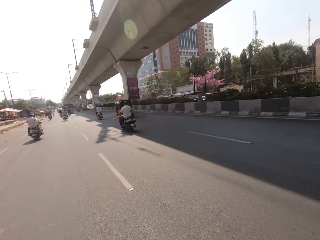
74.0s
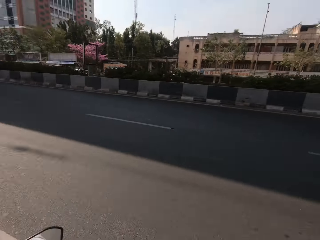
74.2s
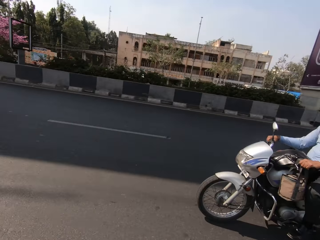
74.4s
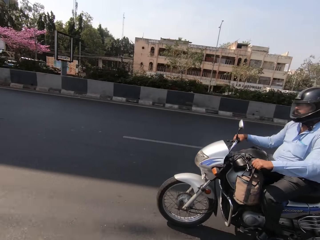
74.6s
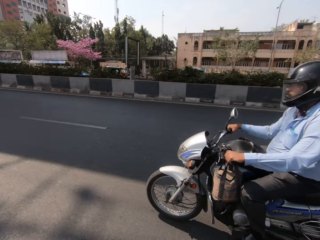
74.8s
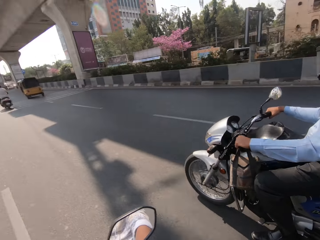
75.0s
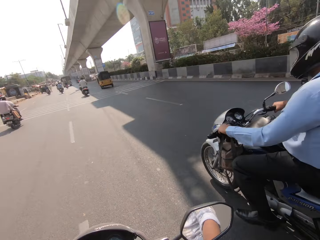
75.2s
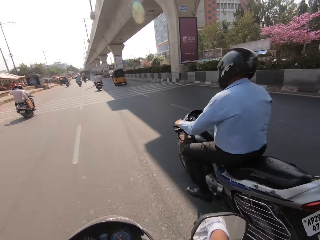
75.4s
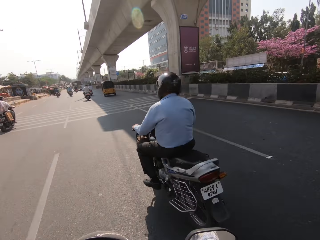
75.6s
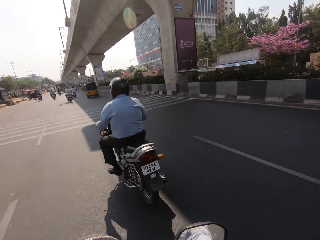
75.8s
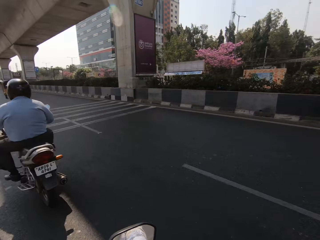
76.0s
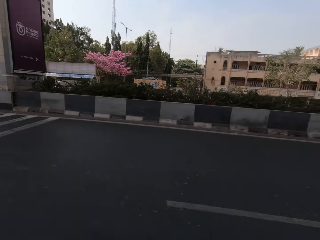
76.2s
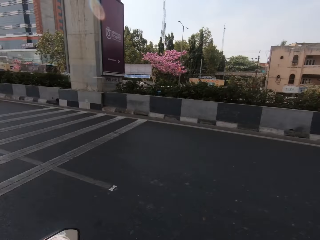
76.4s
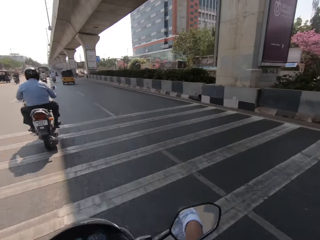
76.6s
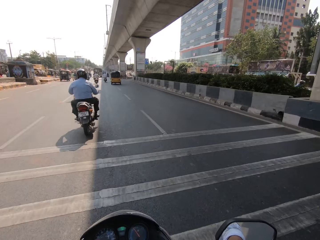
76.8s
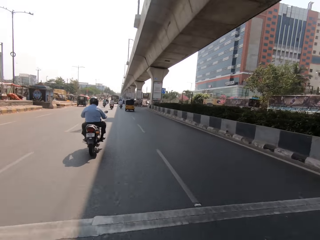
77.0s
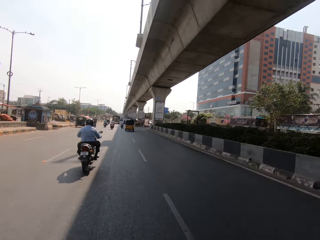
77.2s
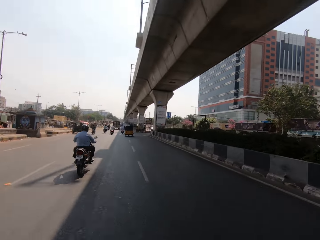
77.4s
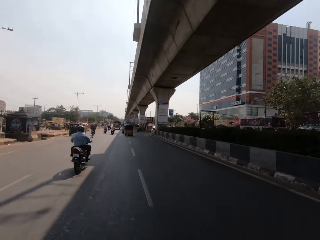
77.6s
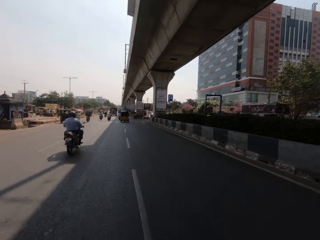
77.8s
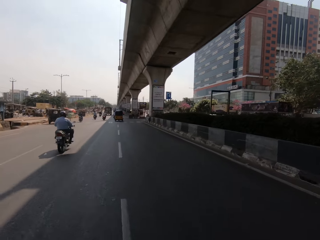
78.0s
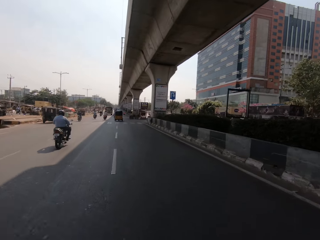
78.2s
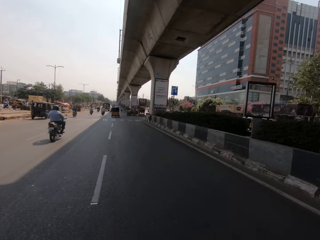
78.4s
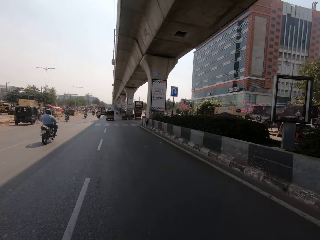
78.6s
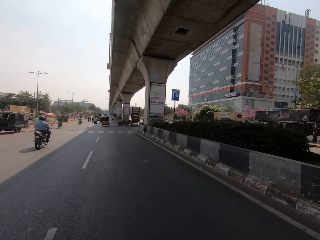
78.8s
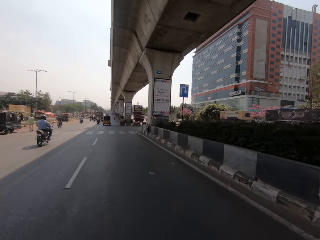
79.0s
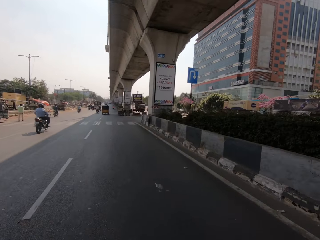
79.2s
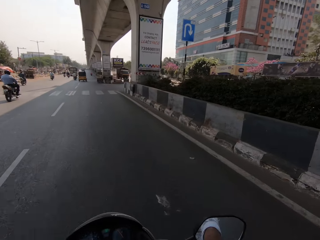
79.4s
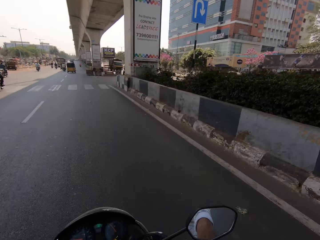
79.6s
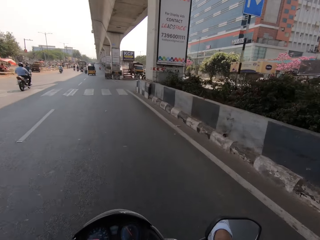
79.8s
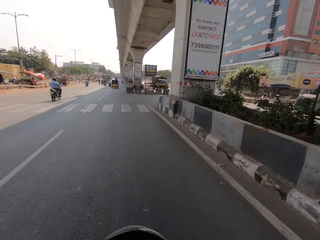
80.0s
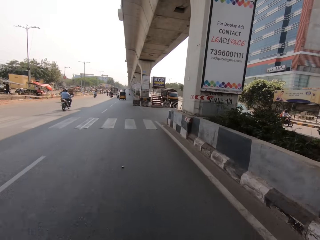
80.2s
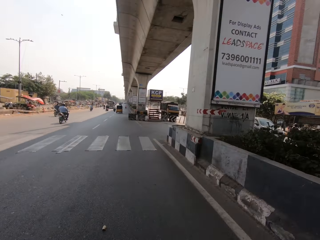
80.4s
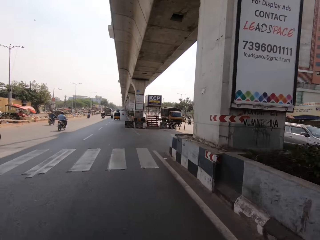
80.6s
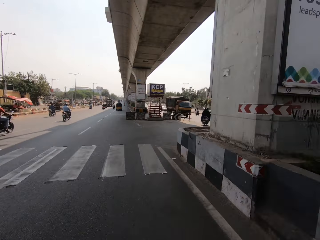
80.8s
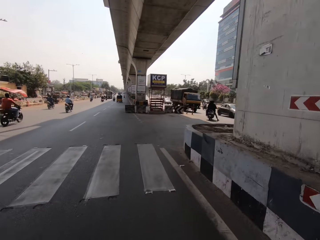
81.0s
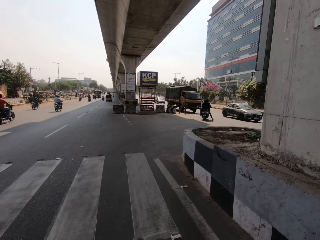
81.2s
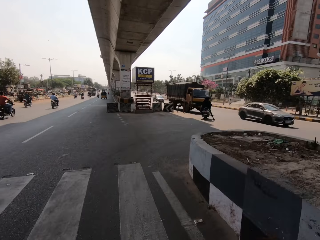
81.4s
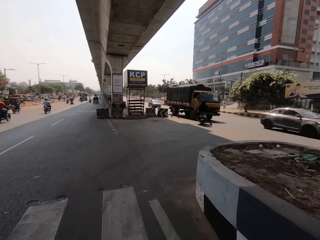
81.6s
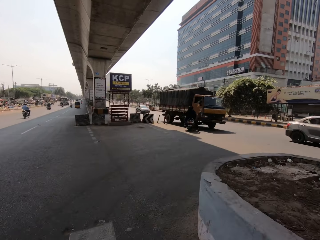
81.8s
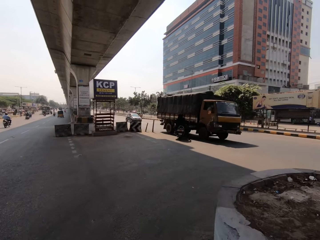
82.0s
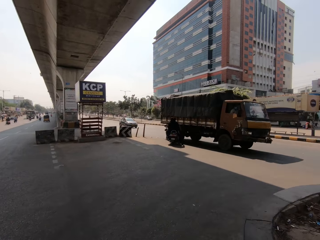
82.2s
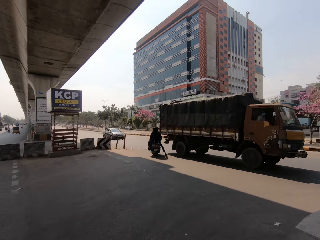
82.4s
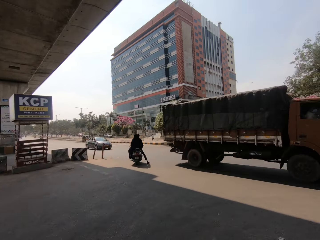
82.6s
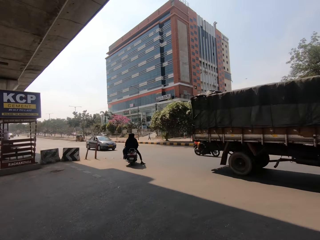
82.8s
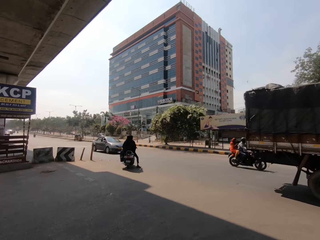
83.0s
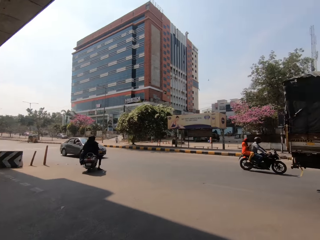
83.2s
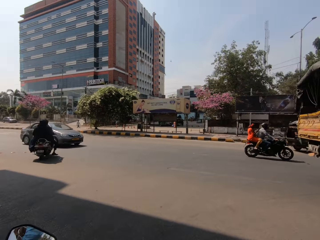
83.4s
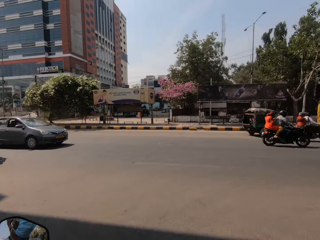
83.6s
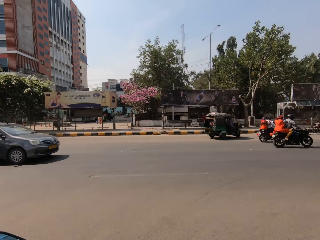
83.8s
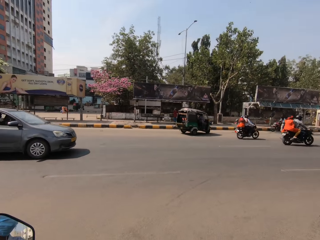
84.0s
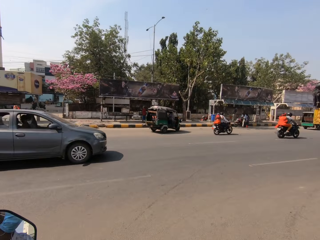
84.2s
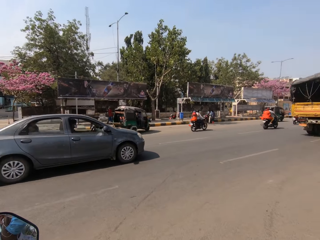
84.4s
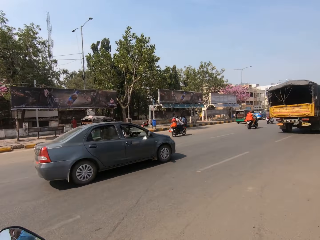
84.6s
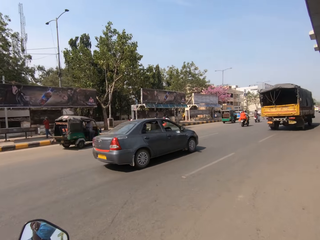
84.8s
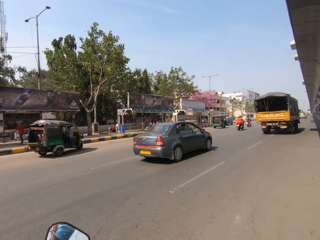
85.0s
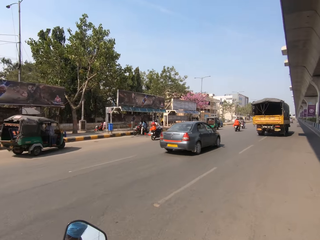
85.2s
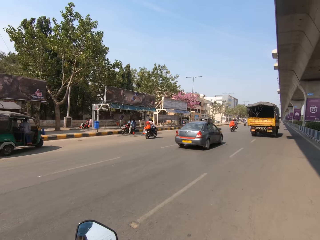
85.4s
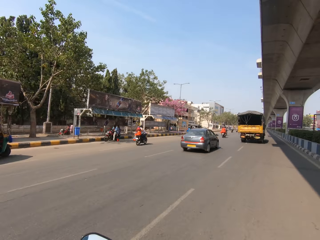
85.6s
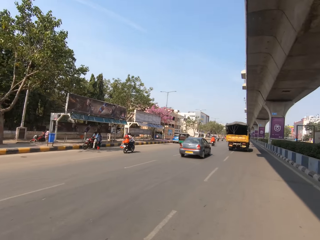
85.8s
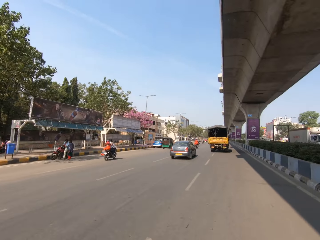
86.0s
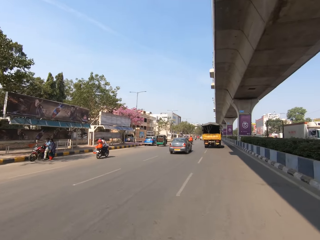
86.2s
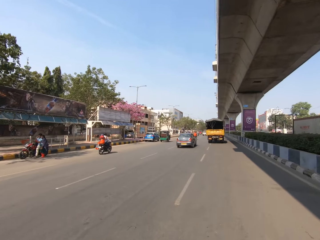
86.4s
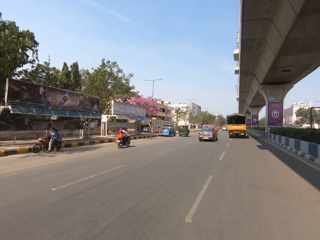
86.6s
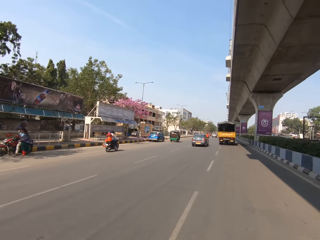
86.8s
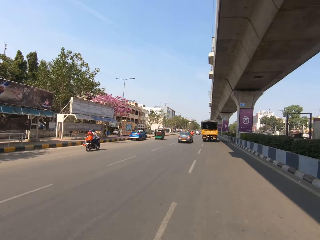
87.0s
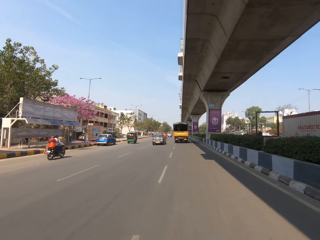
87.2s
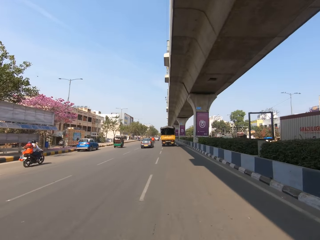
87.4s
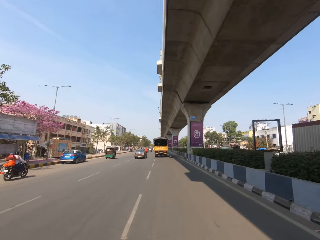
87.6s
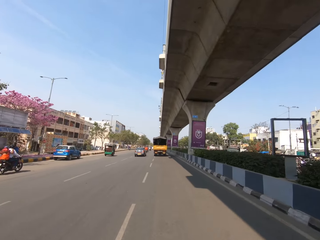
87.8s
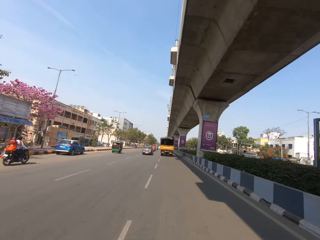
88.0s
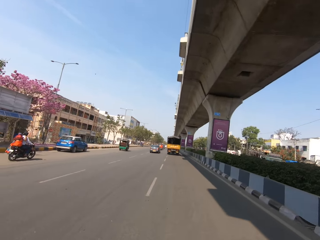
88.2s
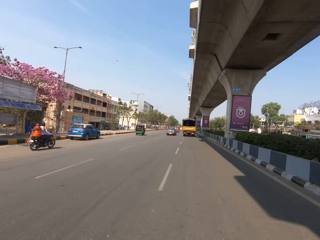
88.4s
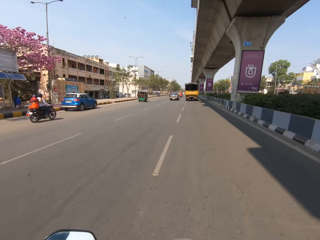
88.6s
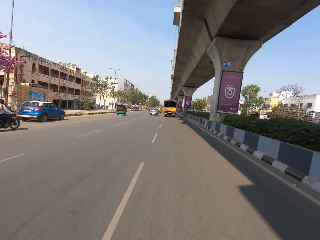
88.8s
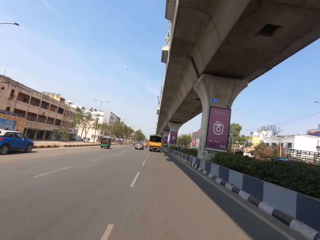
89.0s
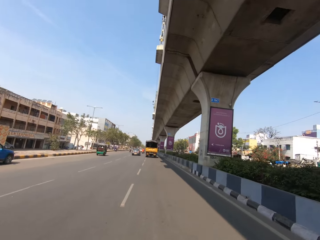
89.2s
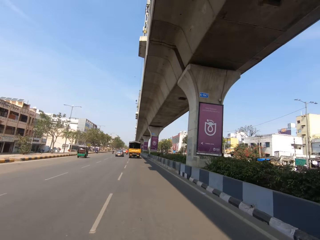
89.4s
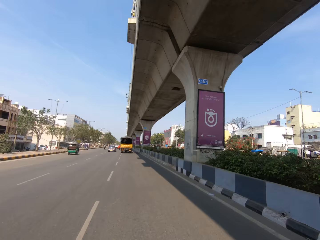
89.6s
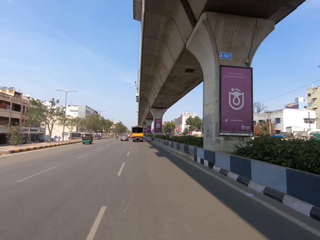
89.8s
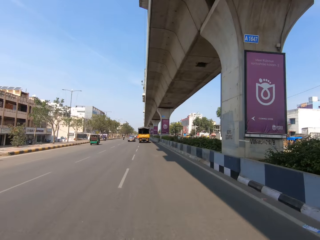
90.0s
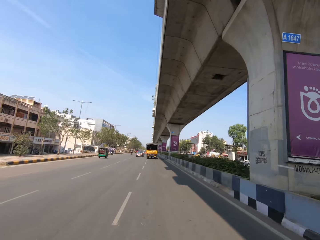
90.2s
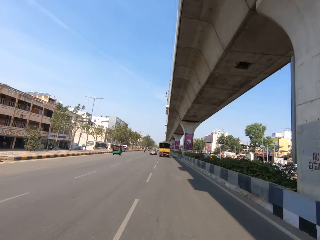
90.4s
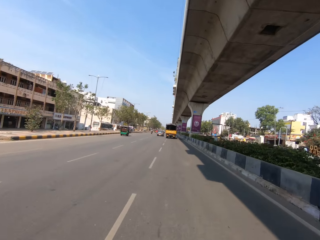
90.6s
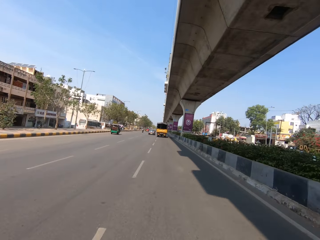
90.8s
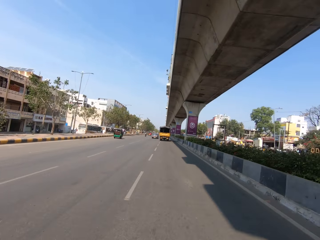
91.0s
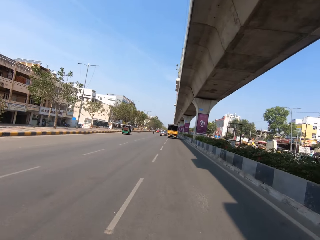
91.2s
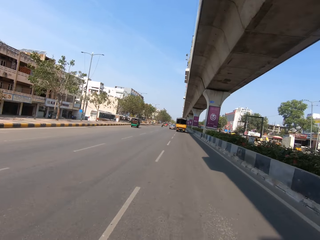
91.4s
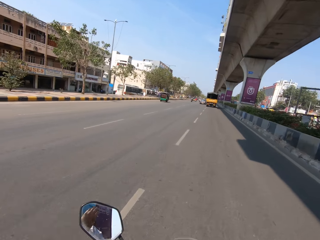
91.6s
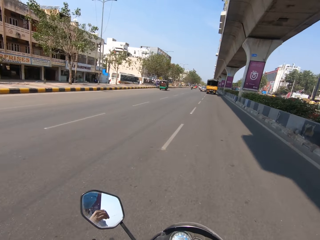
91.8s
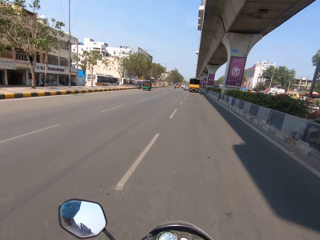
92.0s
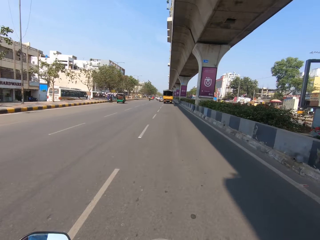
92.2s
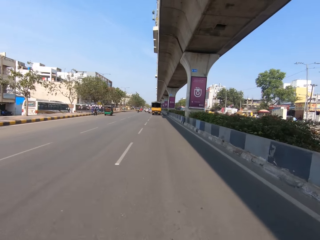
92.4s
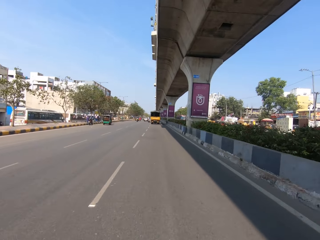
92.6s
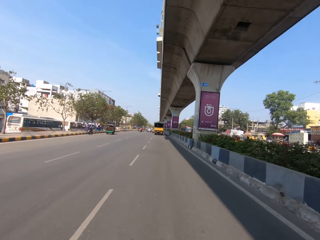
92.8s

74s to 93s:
The camera wearer talks to a man. The man talks to the camera wearer. The camera wearer talks to the man. The man talks to the camera wearer.
